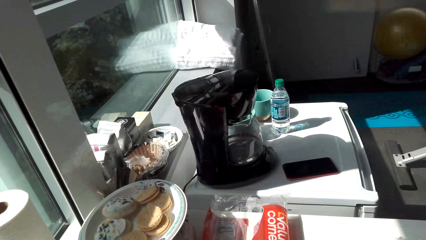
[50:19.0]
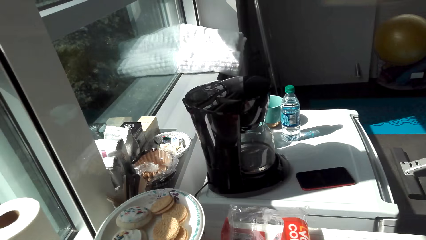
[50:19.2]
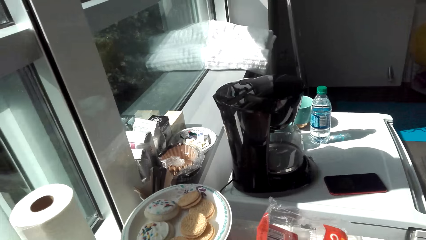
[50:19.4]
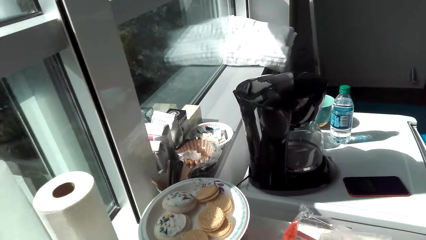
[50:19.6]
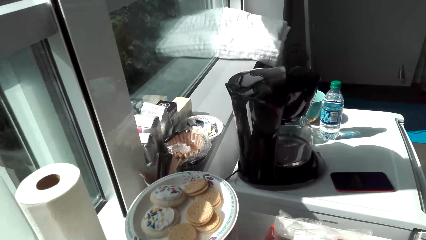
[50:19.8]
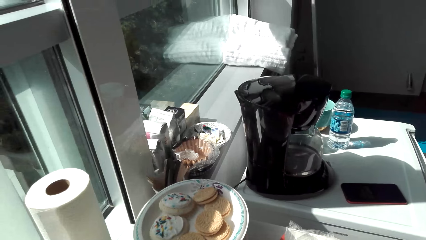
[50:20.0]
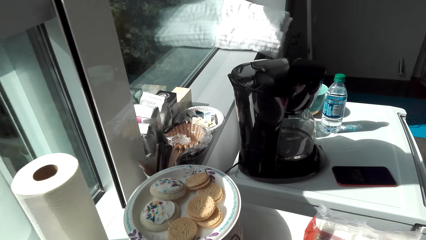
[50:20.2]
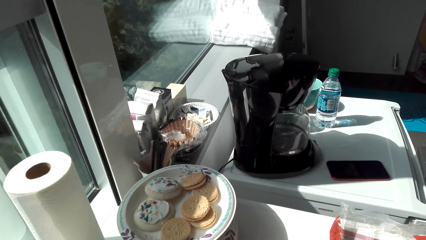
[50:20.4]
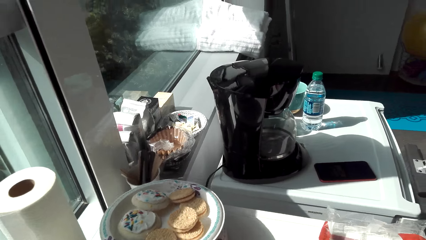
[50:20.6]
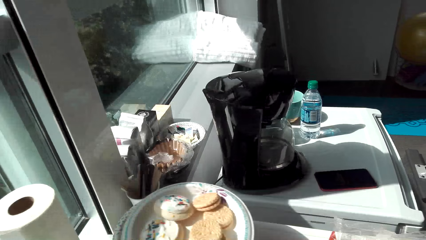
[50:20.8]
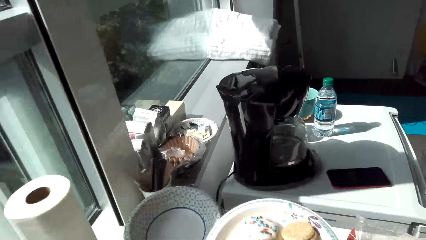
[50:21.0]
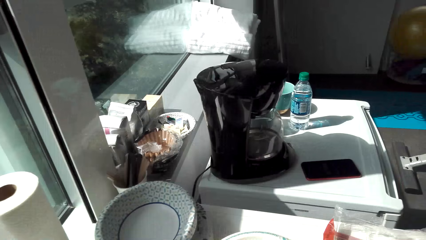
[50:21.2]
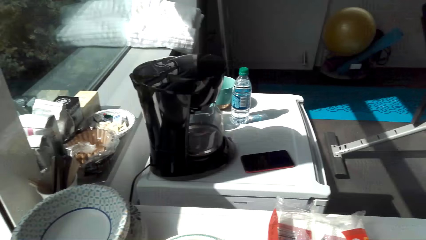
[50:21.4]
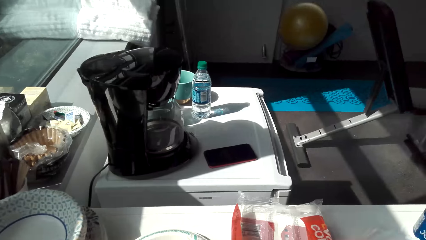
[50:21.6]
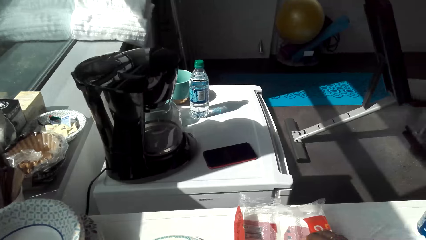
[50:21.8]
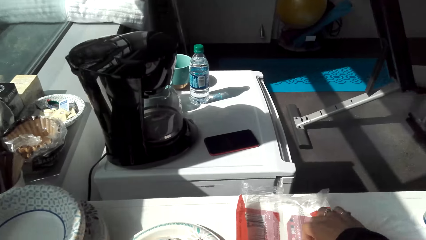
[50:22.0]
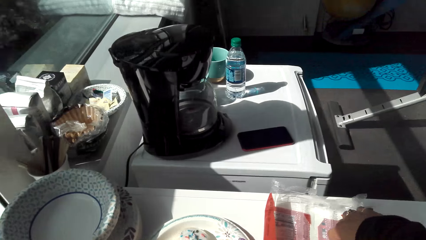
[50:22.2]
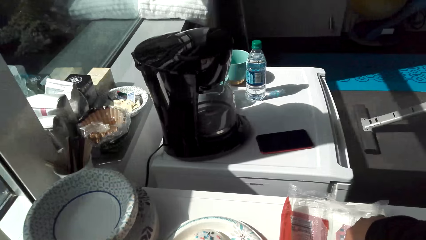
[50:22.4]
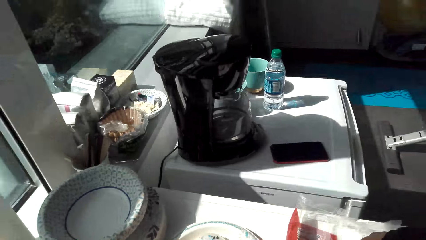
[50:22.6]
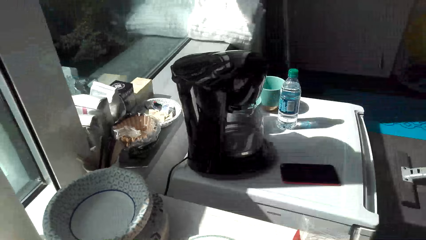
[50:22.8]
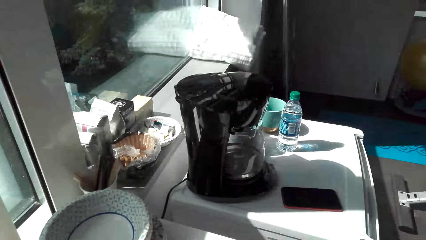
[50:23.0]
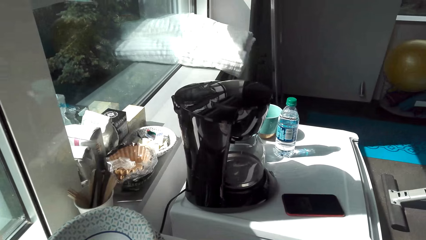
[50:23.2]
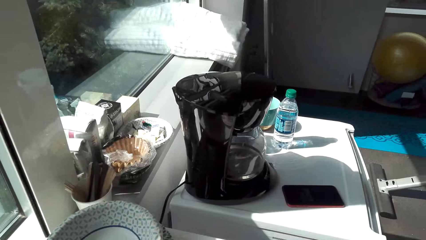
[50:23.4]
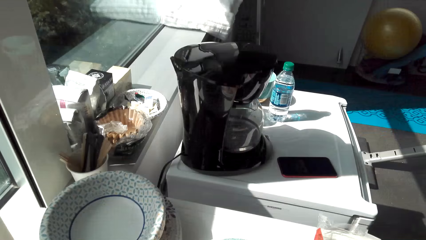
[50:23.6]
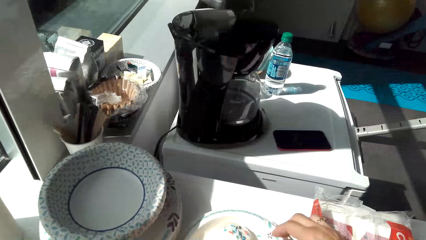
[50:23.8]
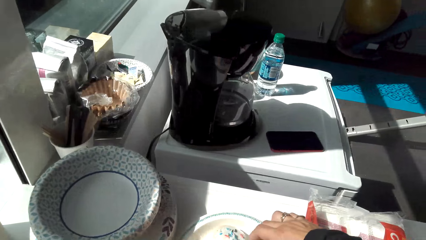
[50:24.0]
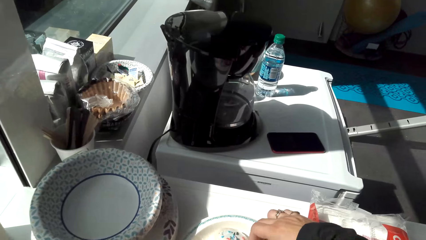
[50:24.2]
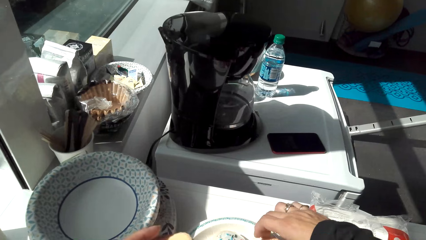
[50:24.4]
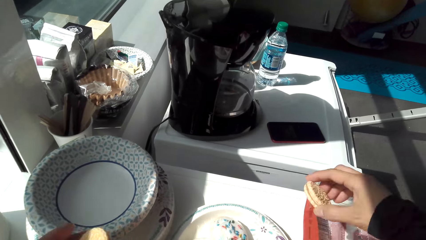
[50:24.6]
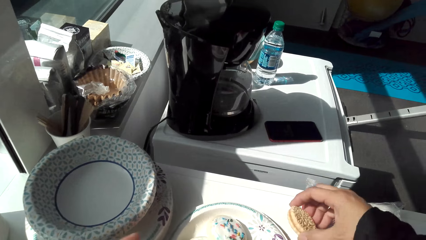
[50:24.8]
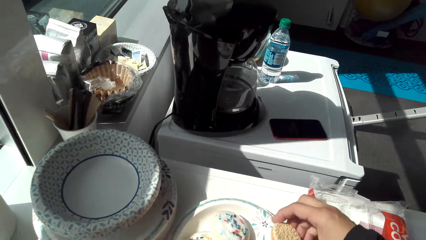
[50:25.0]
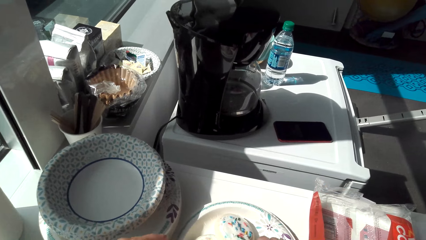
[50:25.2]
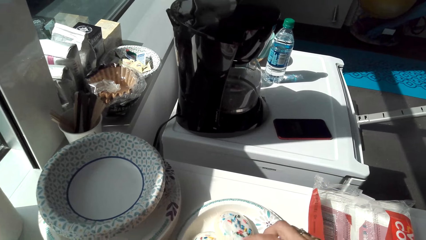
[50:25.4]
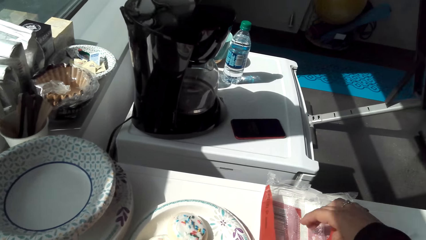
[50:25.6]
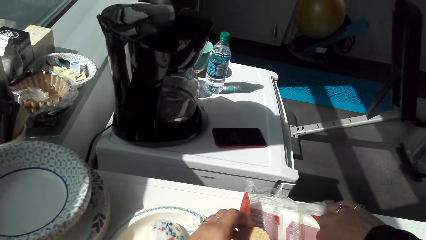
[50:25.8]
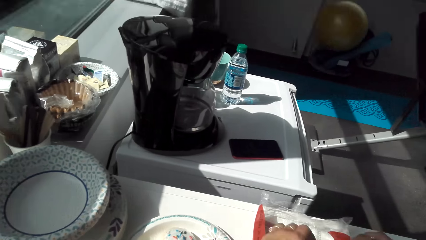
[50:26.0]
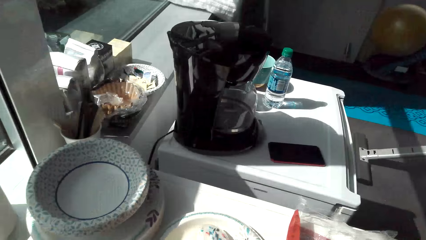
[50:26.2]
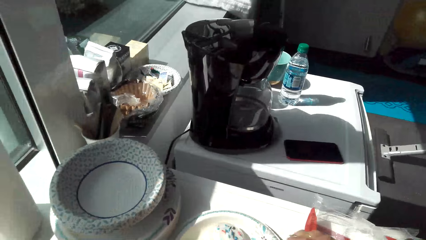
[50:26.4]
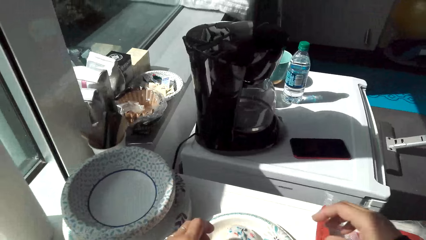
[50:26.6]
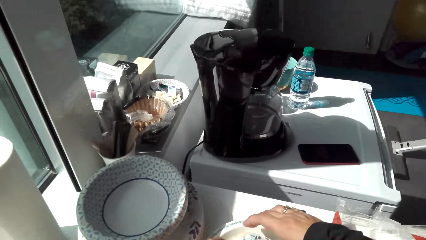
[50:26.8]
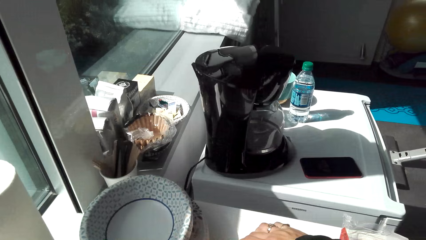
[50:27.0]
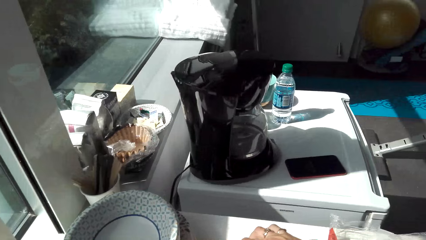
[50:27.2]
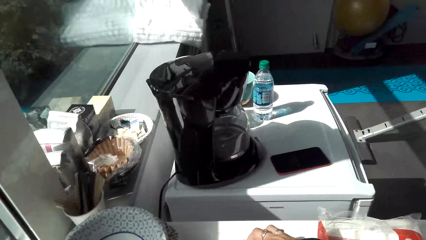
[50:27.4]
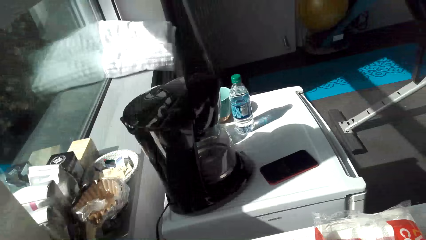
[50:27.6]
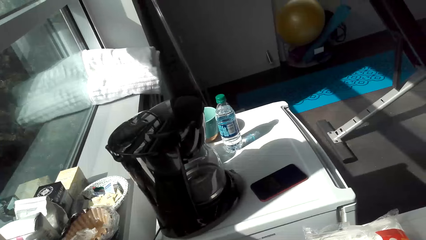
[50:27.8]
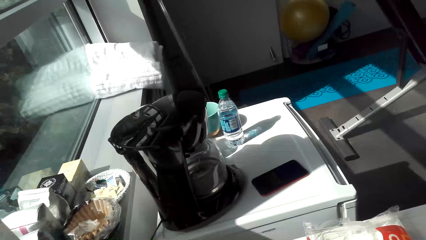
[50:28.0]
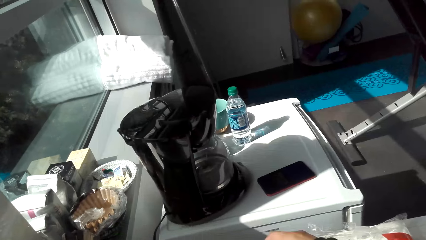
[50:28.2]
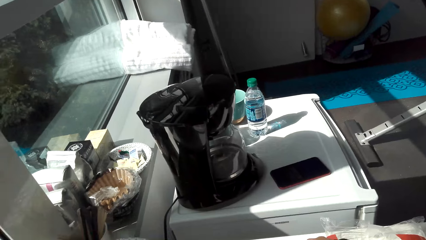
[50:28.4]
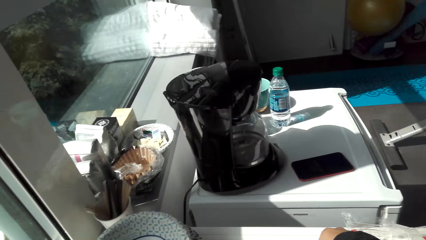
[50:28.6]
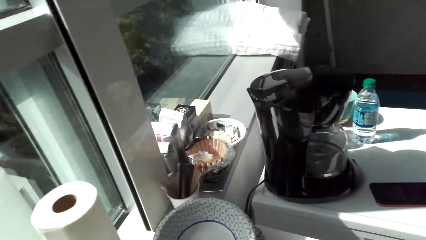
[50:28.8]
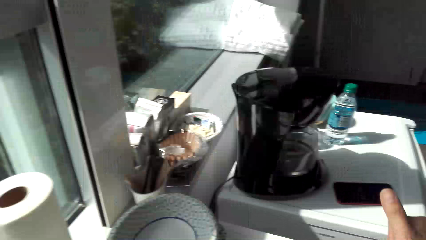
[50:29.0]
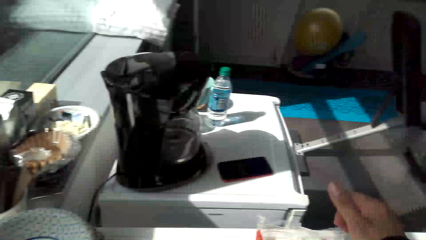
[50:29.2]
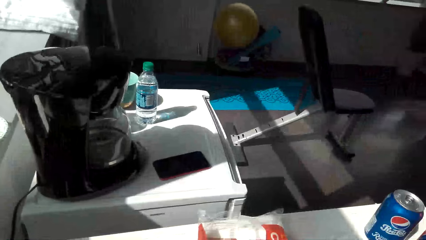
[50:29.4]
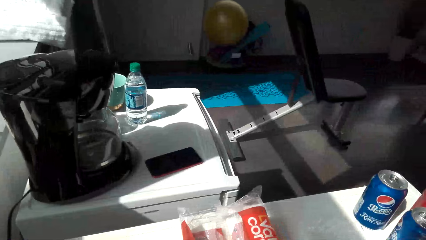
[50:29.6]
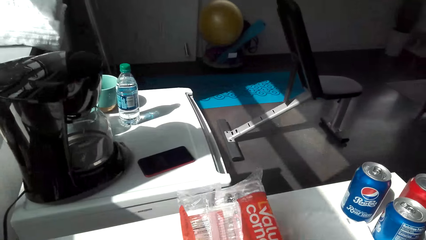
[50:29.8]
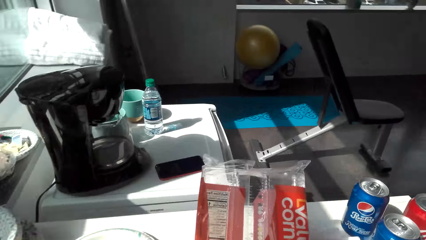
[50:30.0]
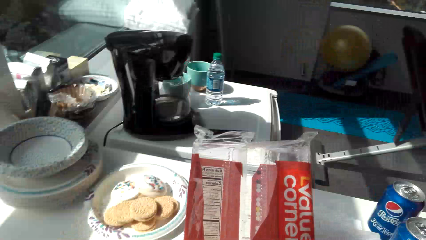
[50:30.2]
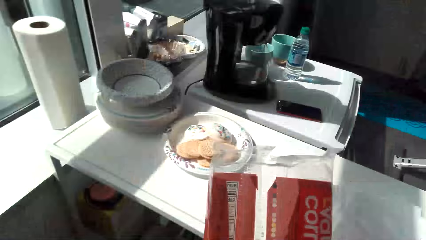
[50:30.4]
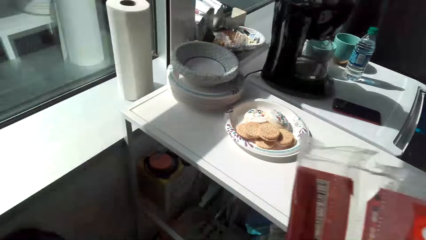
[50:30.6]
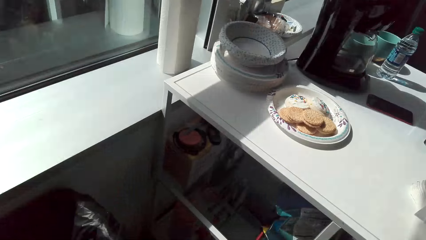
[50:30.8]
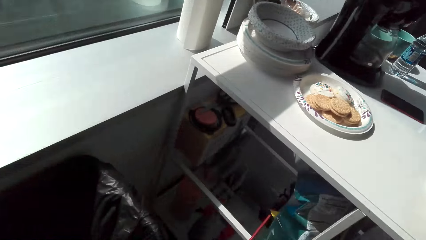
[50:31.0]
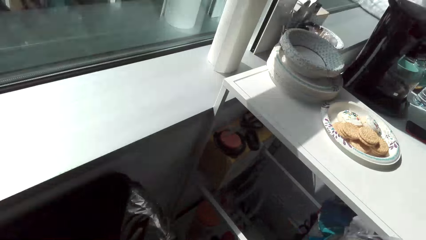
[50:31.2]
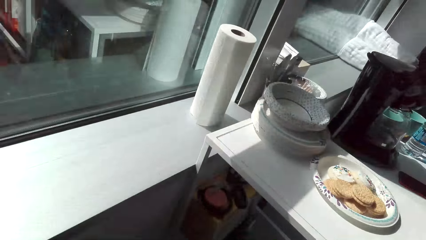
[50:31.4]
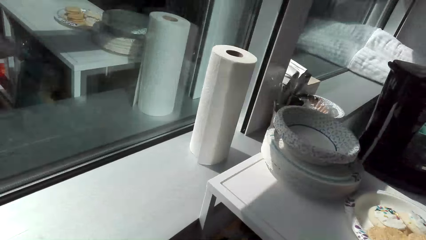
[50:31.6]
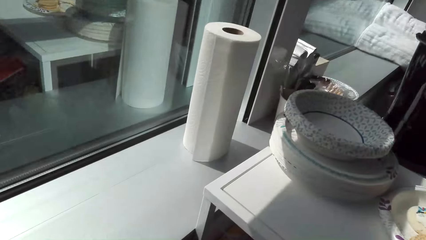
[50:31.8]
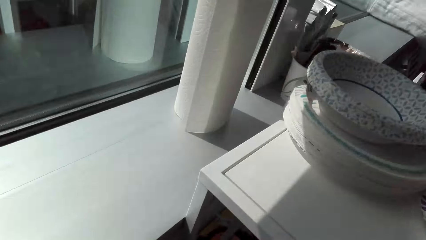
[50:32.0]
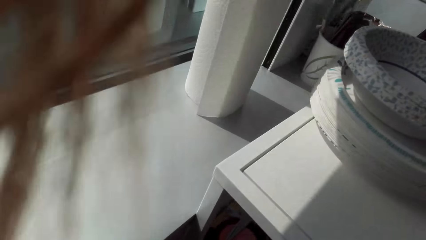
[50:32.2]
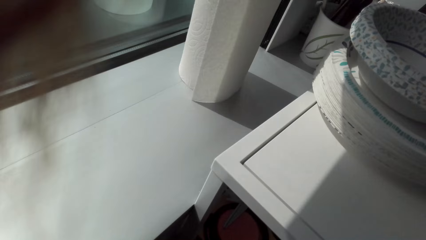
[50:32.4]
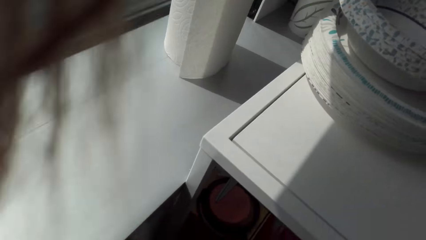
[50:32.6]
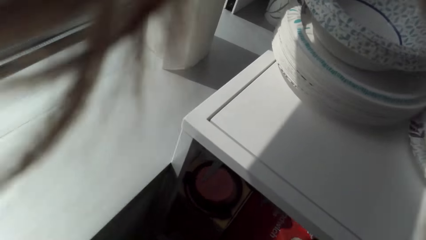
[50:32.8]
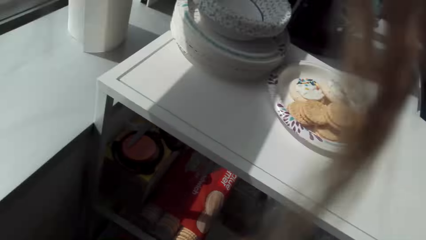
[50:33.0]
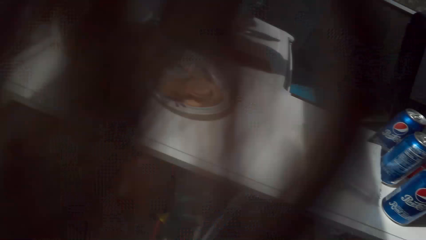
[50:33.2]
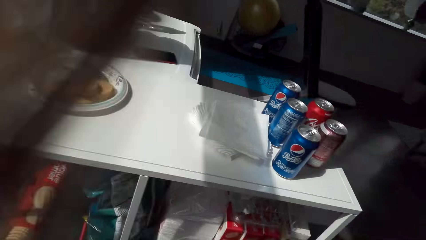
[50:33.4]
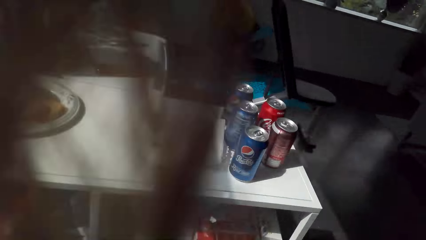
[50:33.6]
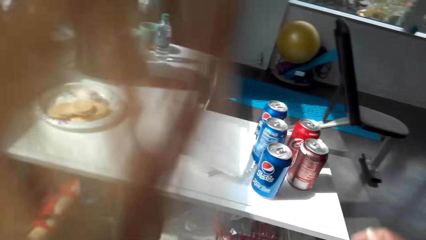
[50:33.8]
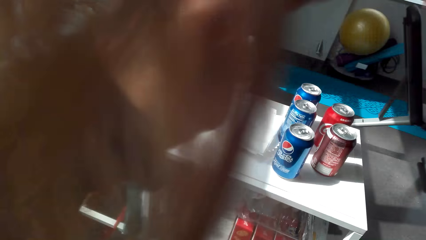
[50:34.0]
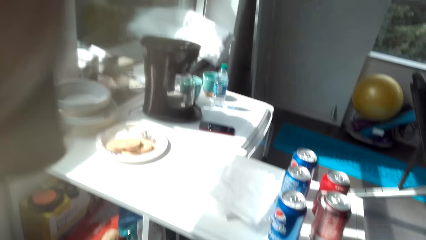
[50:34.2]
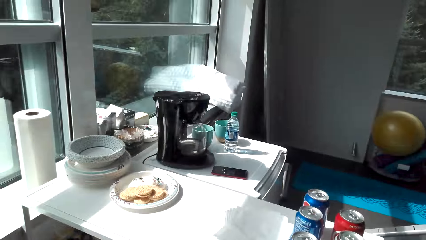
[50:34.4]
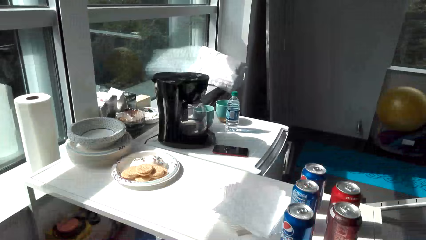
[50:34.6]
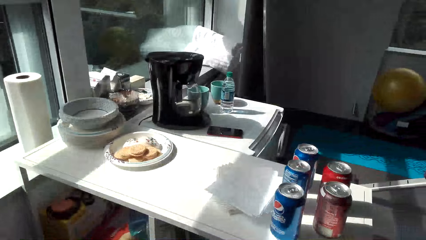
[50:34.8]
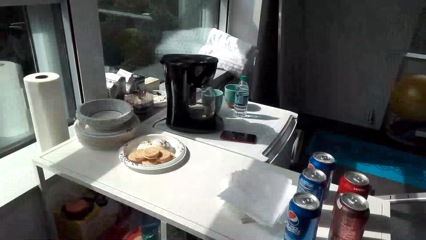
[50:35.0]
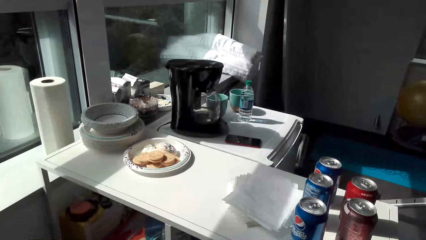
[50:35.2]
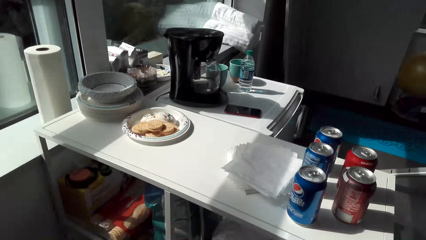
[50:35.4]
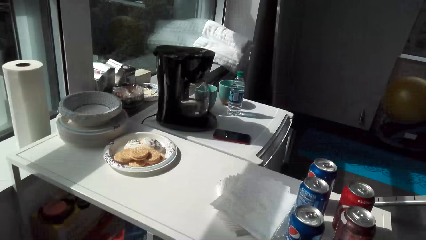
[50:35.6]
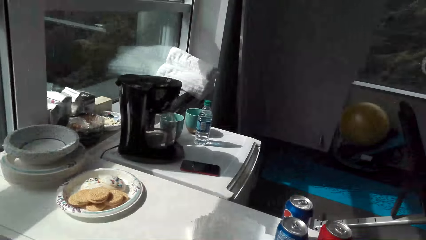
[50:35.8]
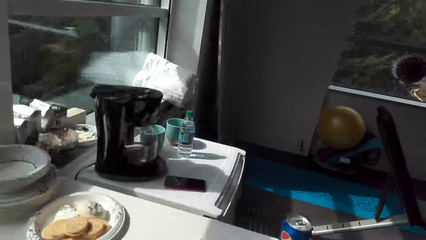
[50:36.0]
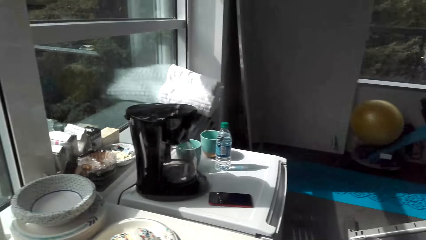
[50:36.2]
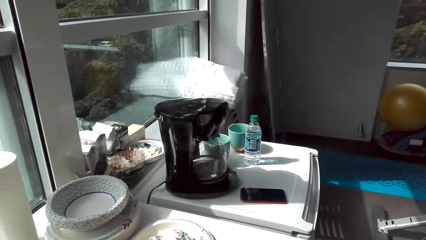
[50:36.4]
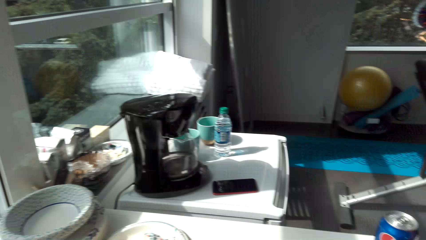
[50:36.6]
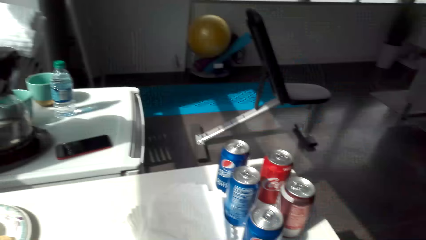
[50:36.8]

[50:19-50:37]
The camera wearer moves the cookie plate. They add cookies on the plate. They pick the biscuits. They pick the cookie packet and place the cookie packet in the shelf.
